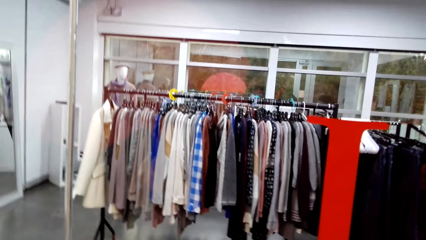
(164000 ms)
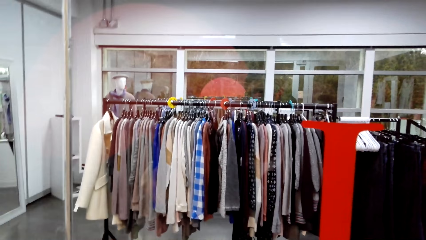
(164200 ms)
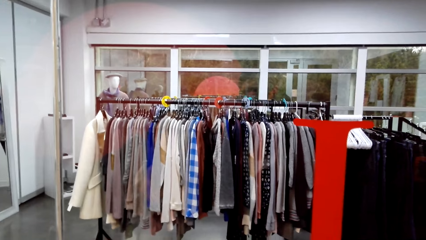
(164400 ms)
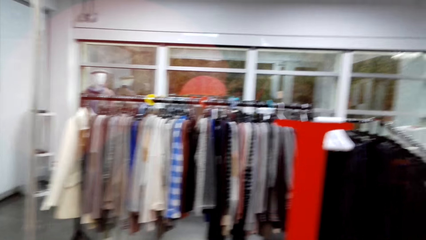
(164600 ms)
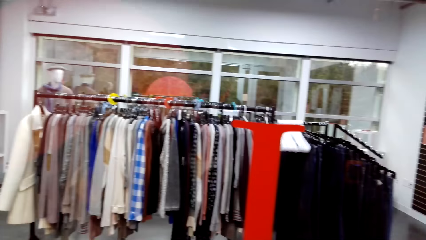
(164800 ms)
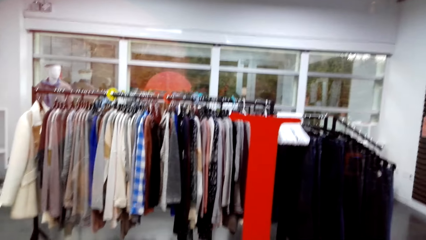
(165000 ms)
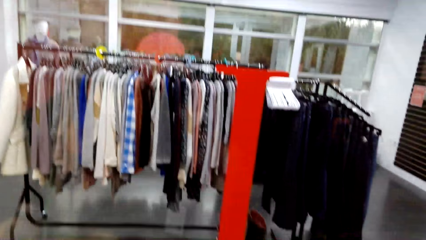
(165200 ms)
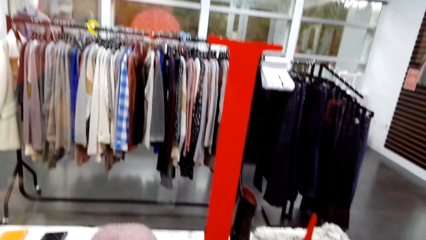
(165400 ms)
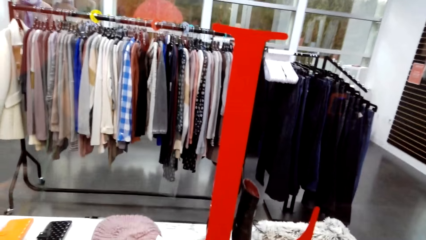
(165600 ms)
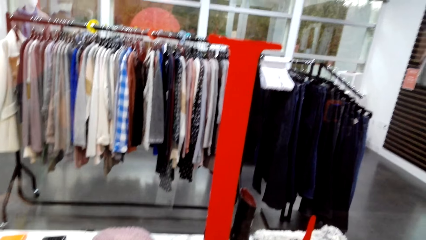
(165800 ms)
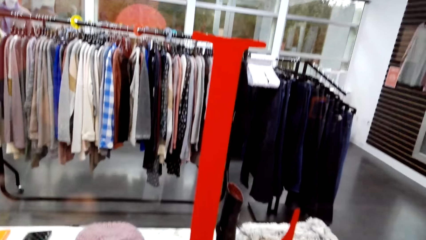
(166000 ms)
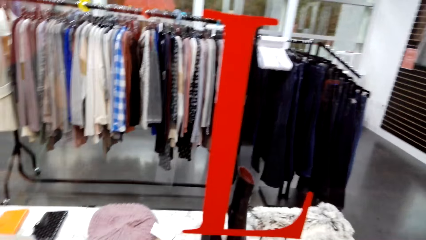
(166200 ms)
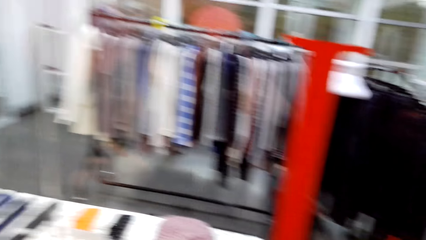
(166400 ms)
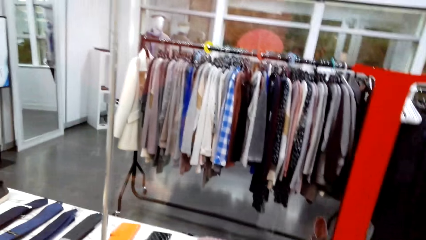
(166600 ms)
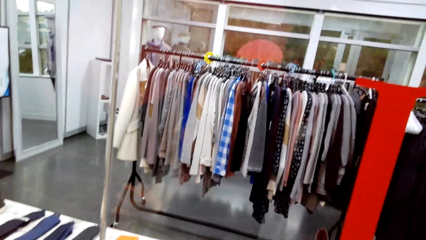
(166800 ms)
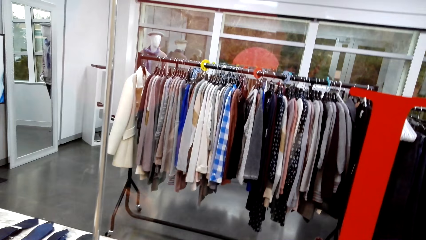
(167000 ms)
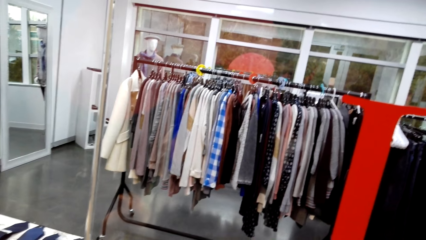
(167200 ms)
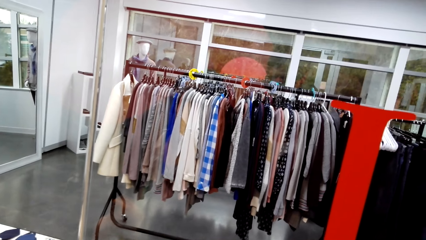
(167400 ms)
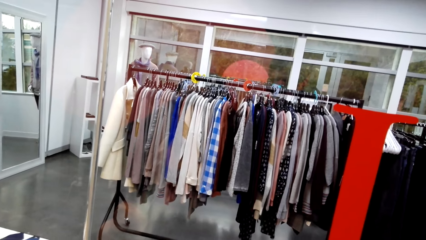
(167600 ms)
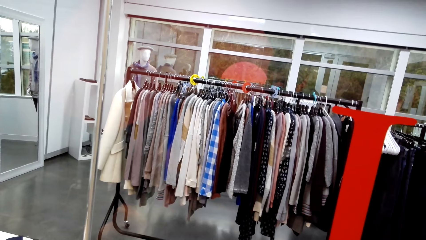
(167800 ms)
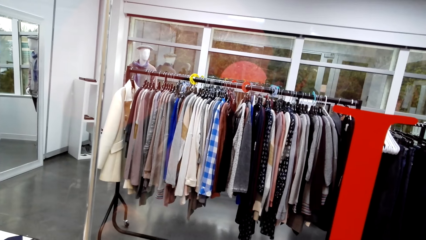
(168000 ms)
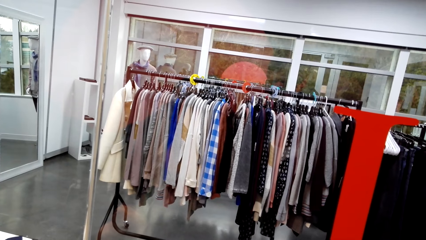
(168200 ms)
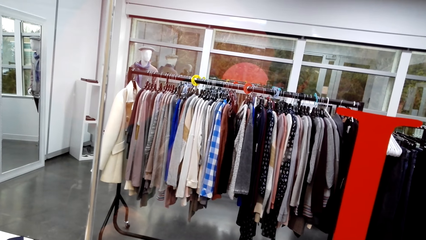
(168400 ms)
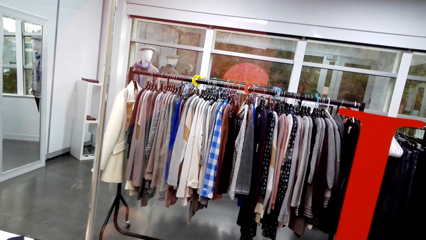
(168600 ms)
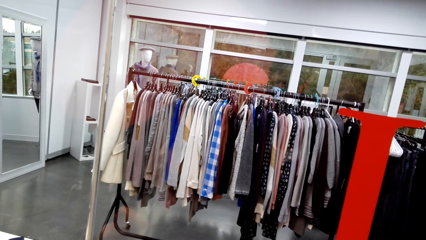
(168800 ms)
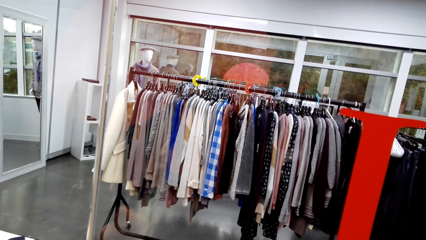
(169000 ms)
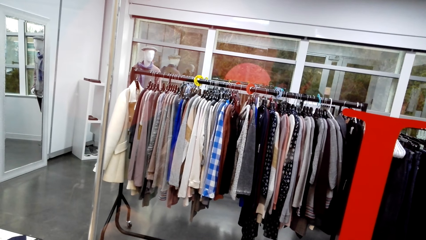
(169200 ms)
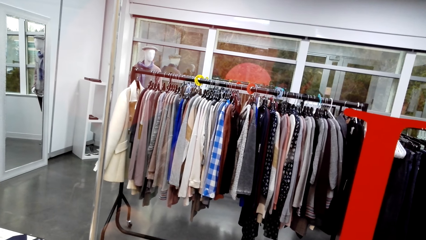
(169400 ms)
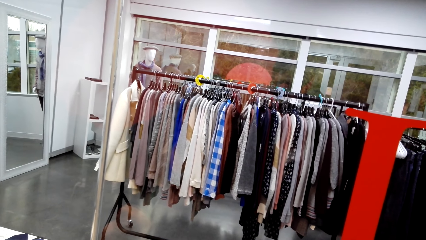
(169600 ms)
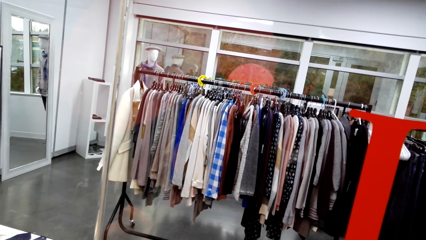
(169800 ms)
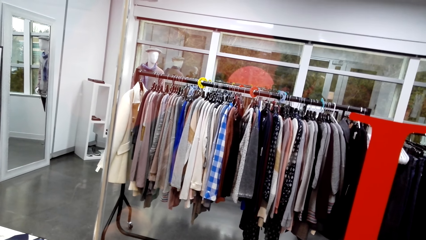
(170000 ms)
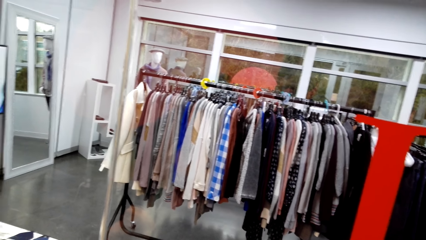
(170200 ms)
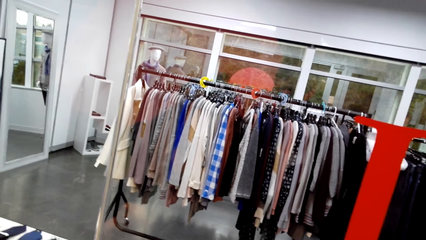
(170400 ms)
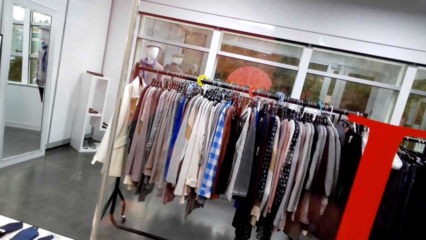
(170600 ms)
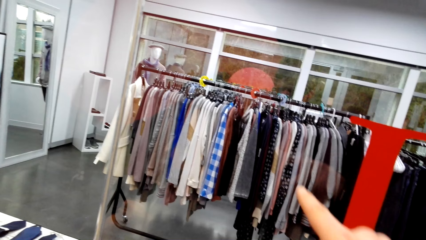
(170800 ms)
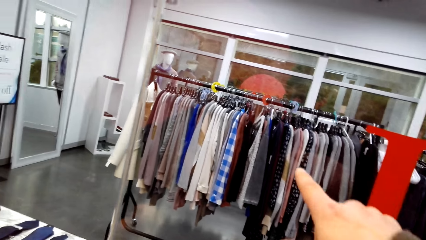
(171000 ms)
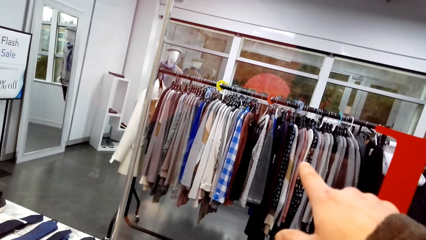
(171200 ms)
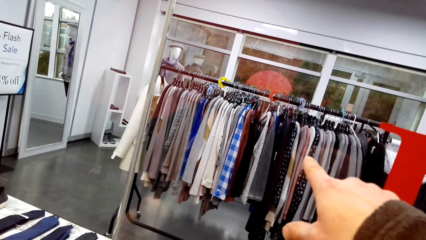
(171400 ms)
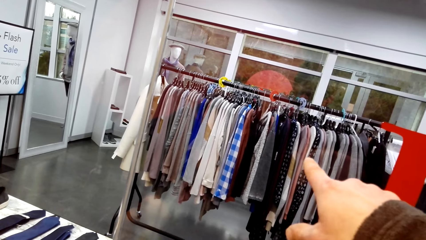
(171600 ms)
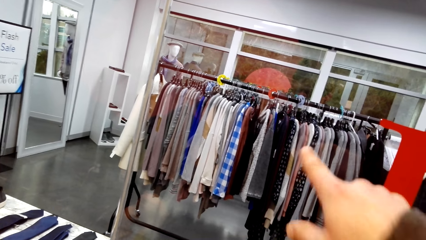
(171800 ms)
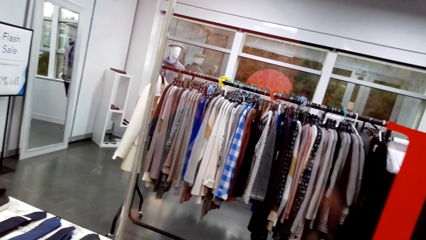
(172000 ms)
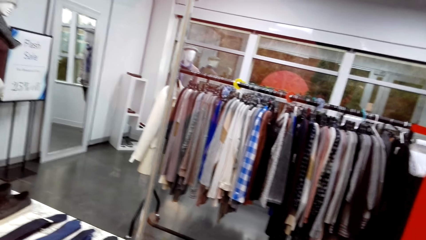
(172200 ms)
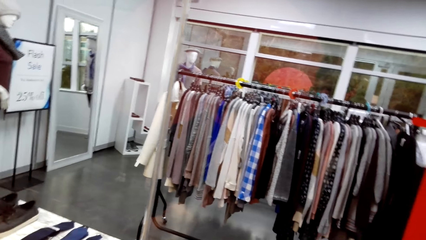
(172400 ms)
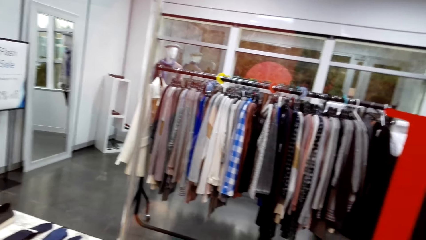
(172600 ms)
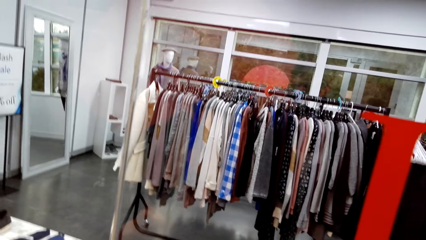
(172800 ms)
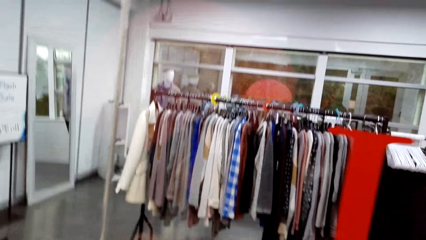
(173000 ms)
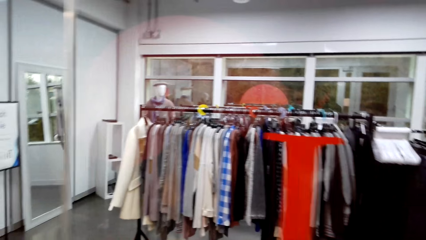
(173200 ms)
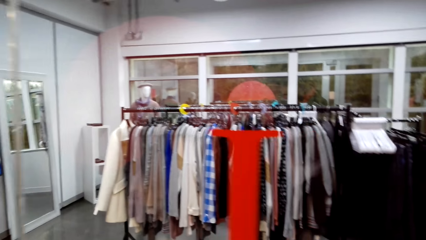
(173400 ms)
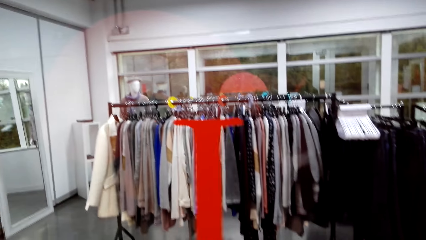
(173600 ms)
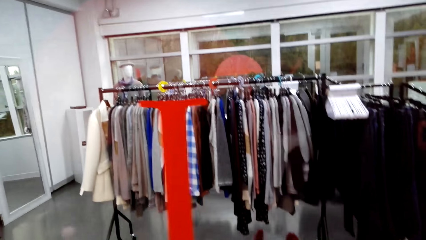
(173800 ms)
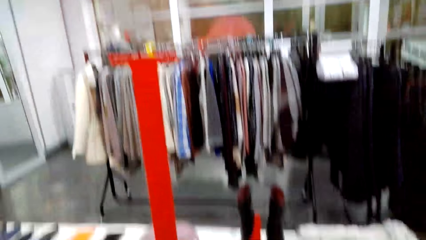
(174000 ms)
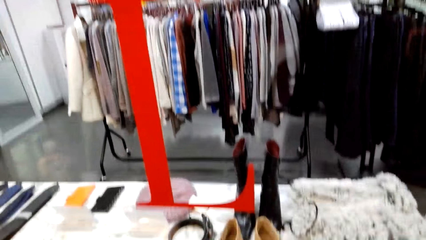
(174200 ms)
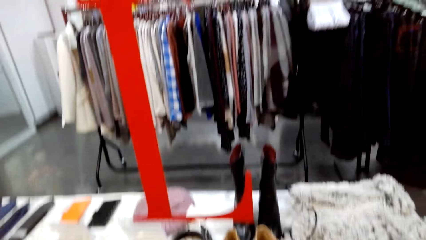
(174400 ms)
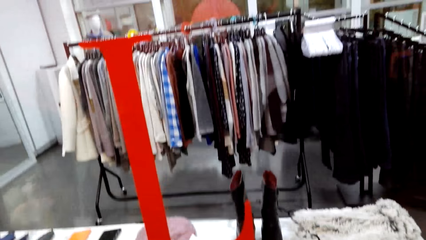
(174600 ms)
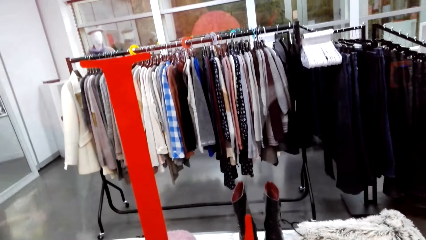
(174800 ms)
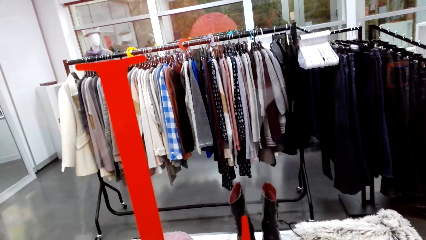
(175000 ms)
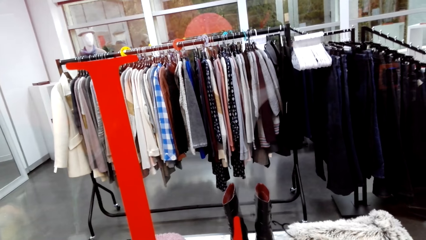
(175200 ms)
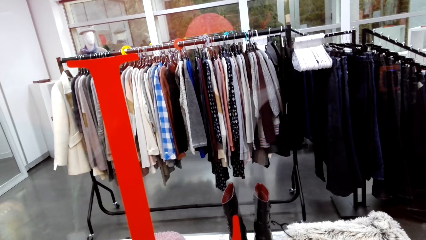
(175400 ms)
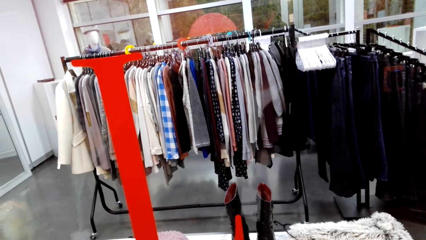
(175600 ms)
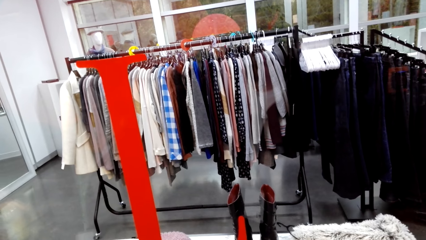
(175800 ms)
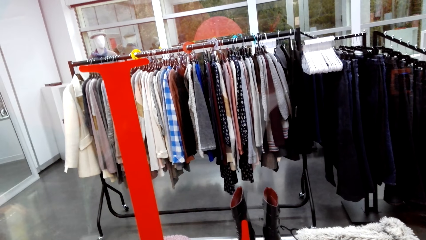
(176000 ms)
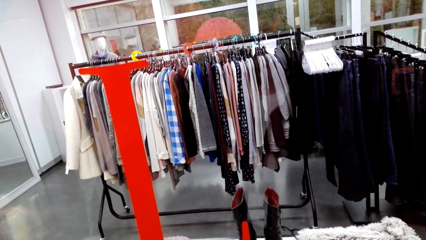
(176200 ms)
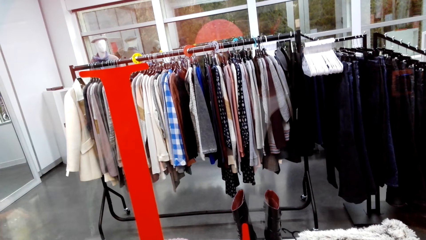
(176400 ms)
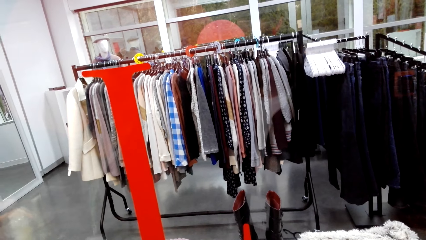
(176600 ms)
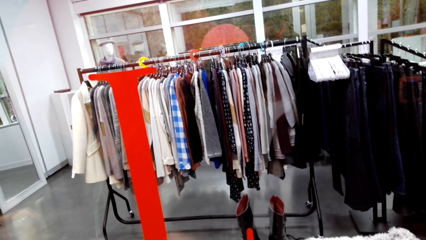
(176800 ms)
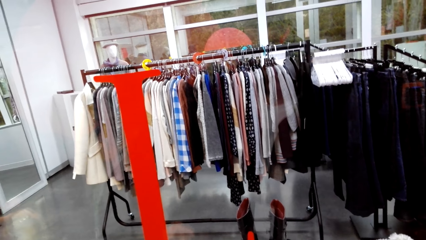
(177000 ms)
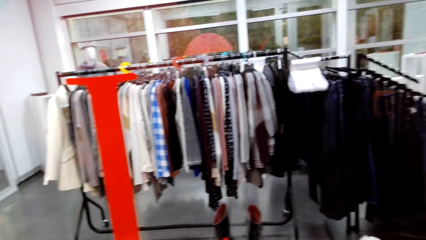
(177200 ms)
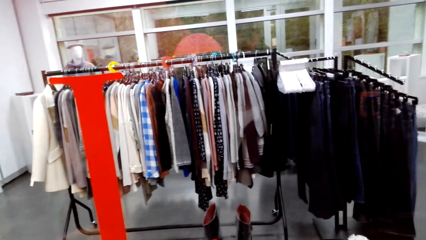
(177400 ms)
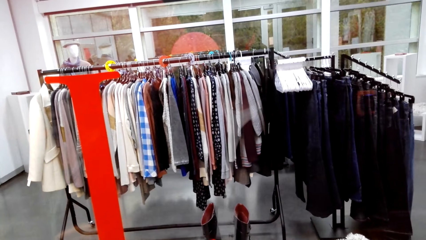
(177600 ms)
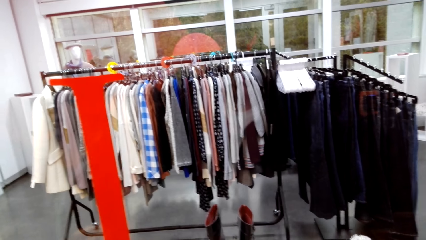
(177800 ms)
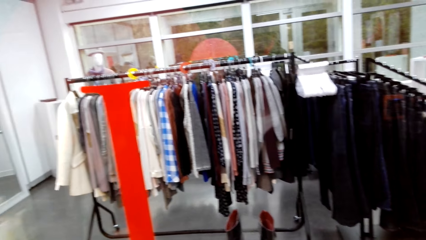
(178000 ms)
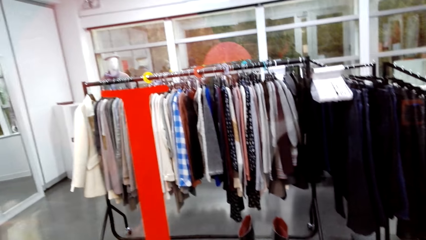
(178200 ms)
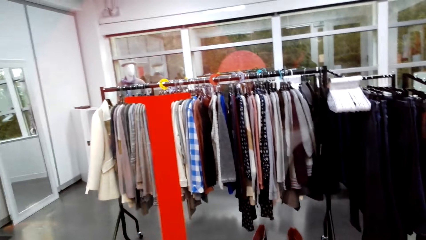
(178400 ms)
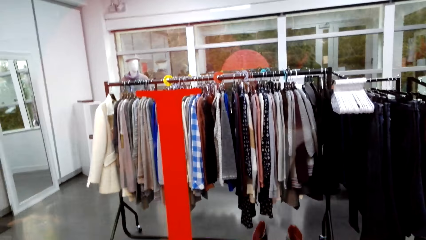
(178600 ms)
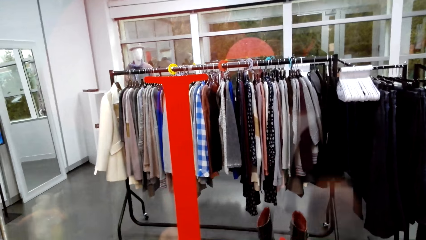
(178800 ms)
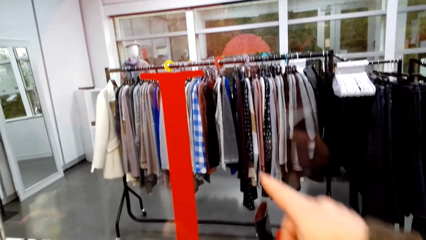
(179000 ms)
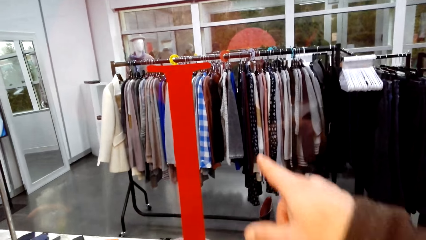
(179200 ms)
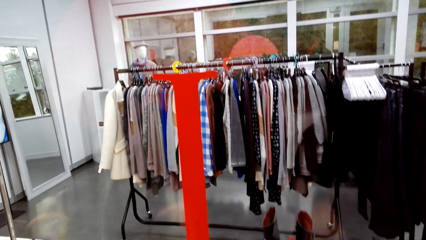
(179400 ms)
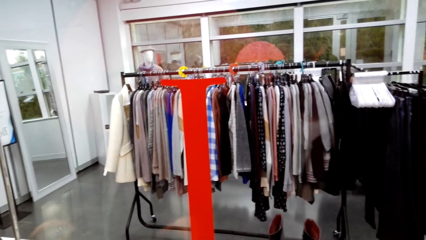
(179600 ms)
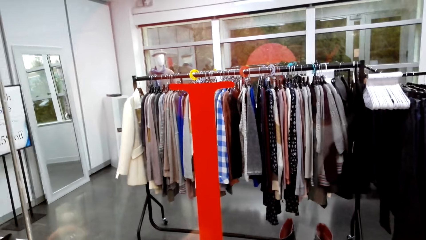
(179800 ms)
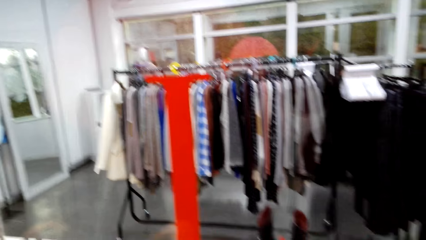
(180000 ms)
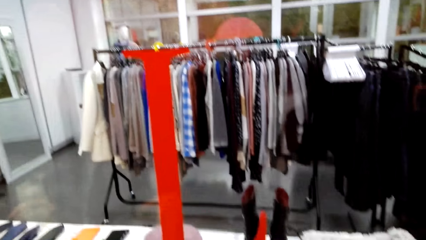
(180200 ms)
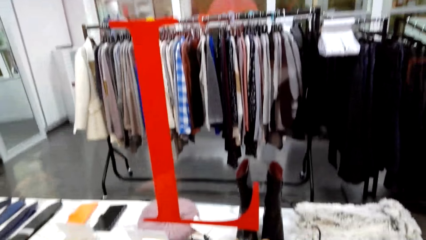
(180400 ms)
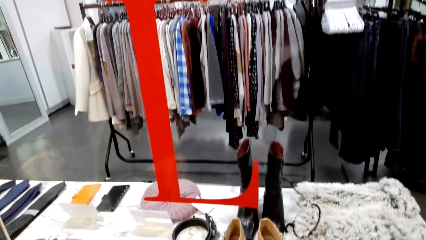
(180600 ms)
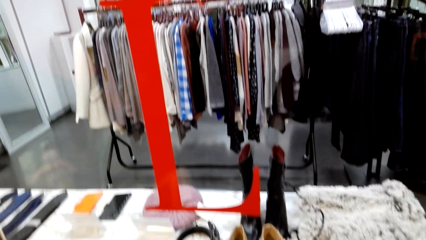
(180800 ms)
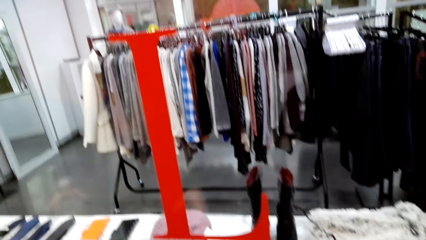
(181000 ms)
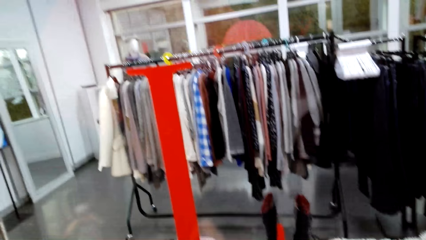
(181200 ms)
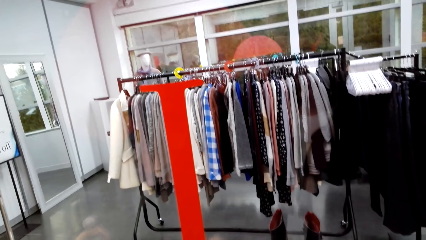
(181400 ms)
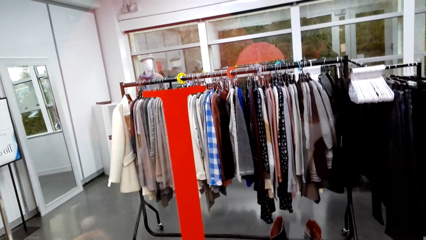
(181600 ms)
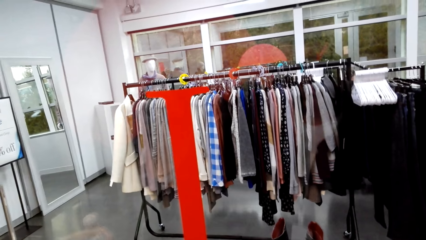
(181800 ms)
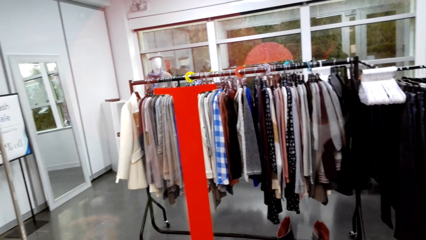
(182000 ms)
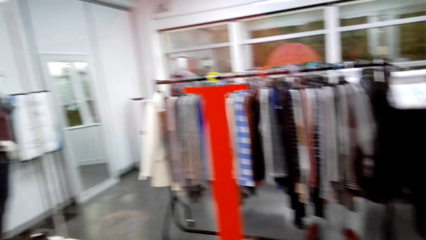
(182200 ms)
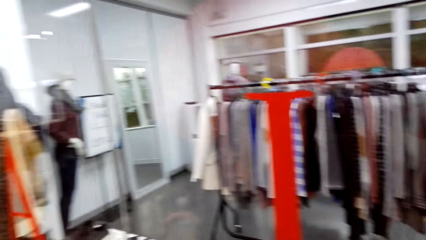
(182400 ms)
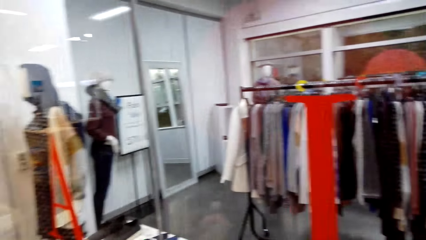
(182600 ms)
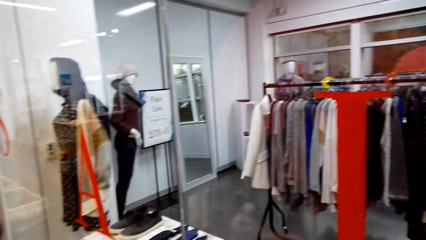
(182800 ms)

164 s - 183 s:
The camera wearer uses gestures, looks around, uses gestures, and looks around.
